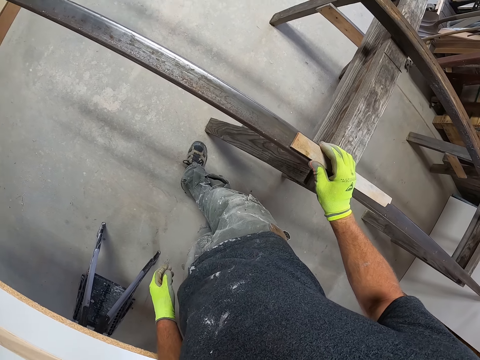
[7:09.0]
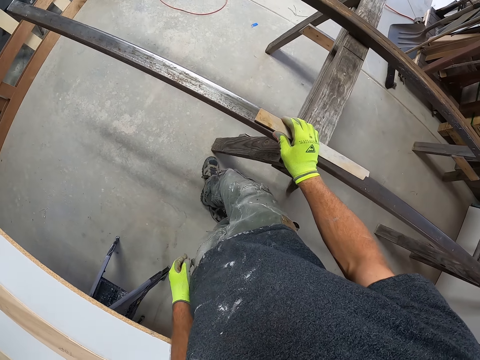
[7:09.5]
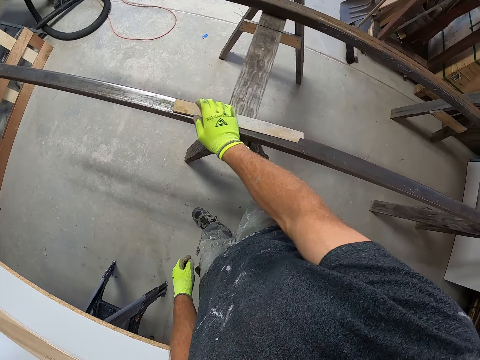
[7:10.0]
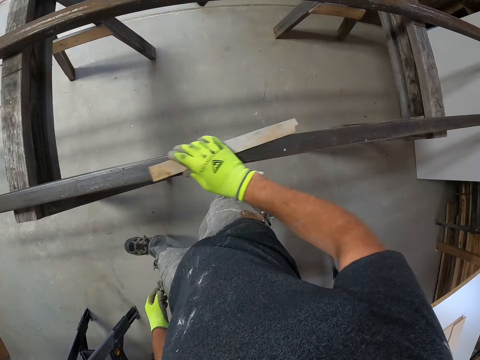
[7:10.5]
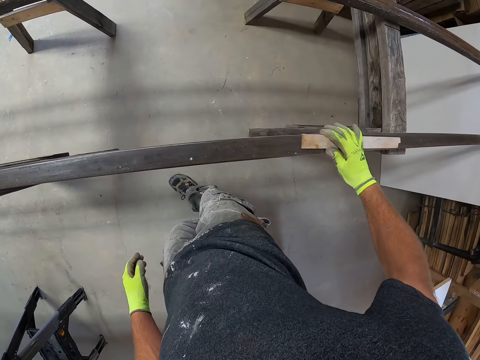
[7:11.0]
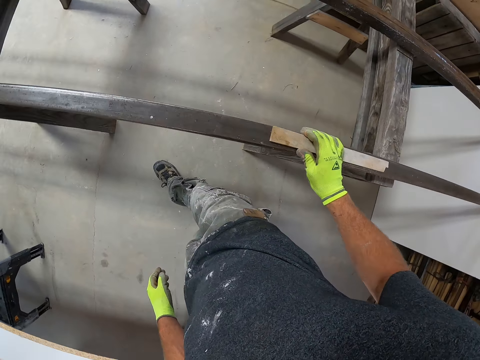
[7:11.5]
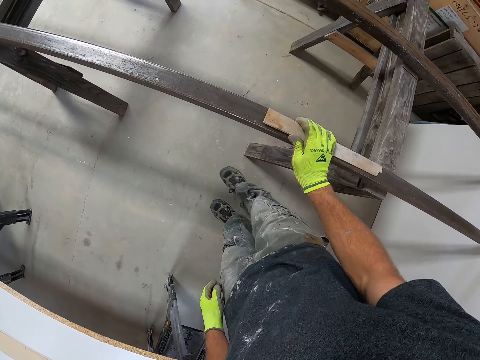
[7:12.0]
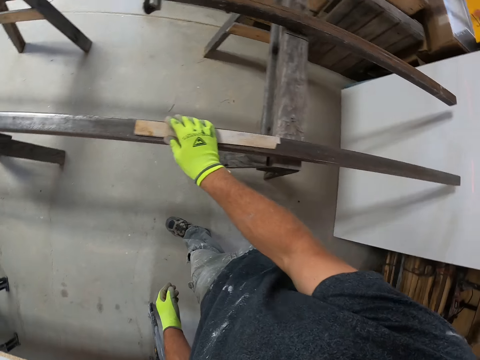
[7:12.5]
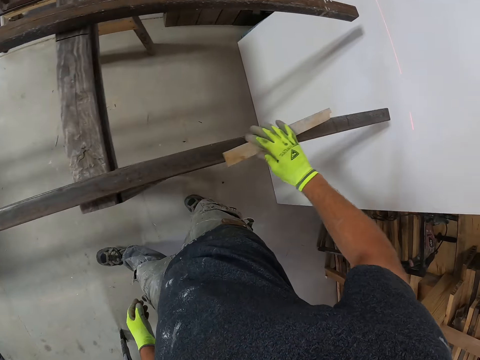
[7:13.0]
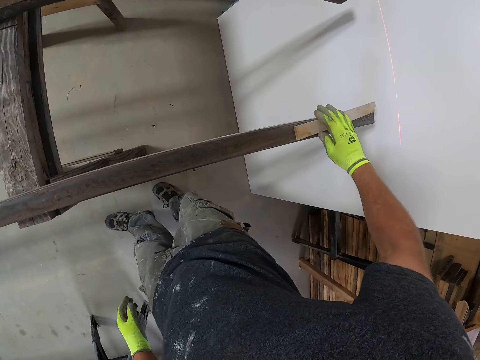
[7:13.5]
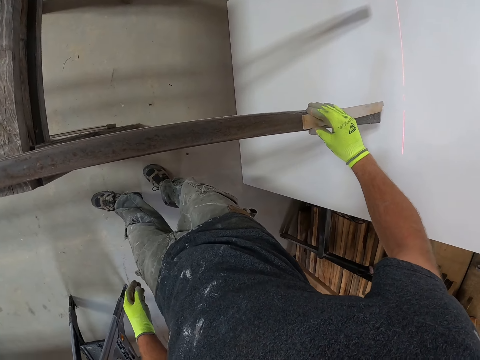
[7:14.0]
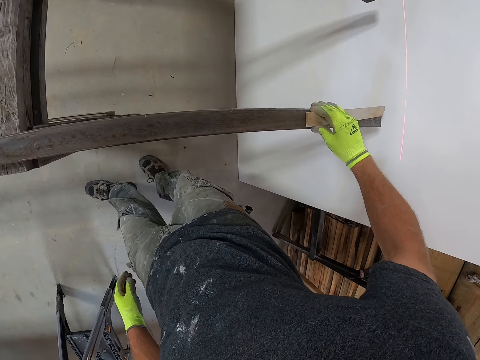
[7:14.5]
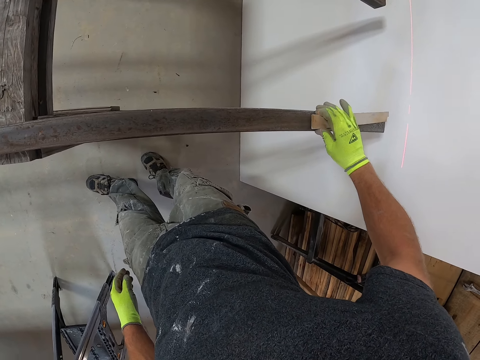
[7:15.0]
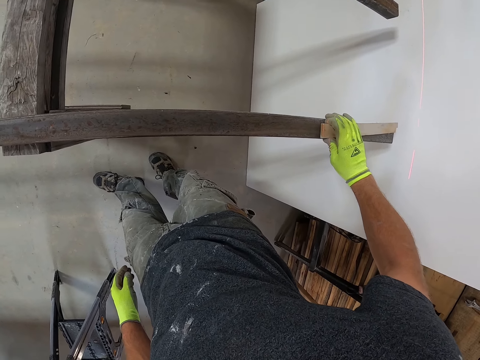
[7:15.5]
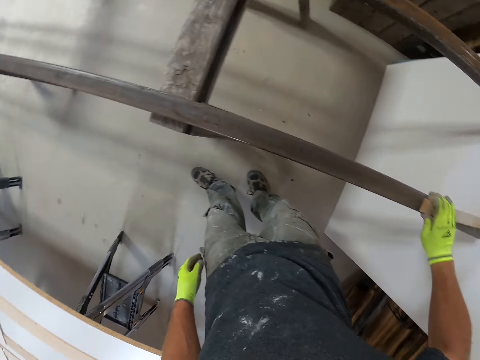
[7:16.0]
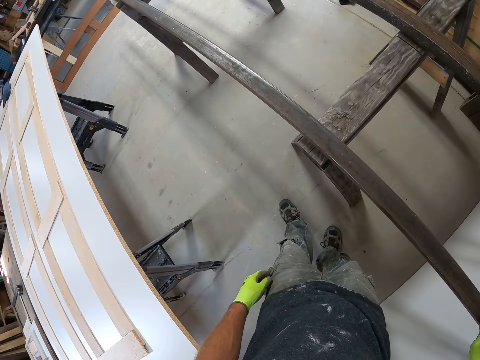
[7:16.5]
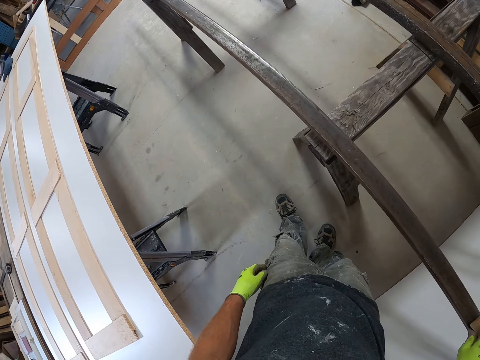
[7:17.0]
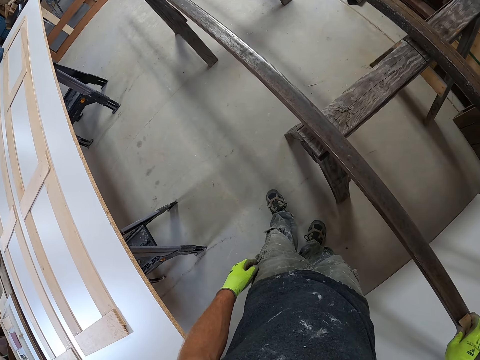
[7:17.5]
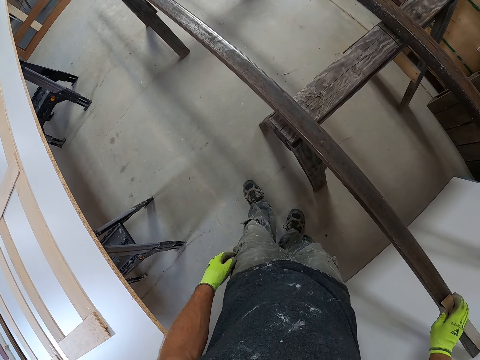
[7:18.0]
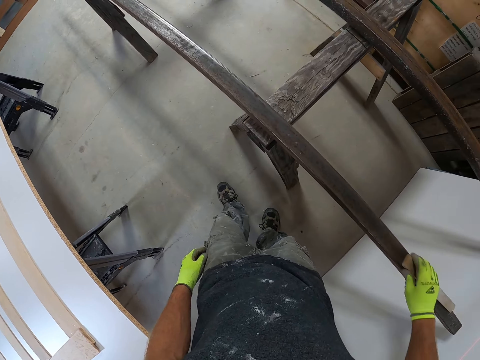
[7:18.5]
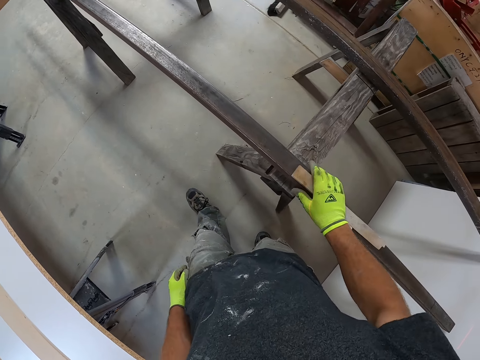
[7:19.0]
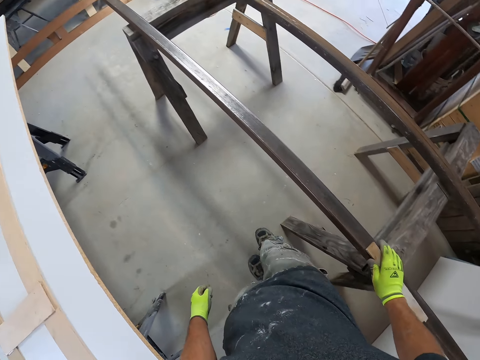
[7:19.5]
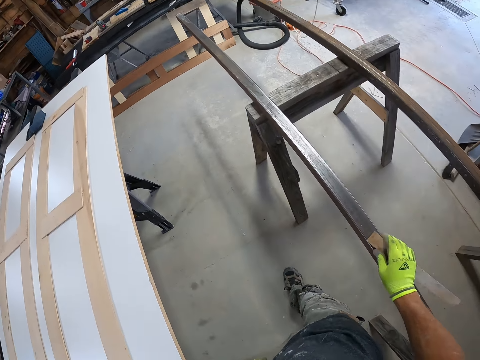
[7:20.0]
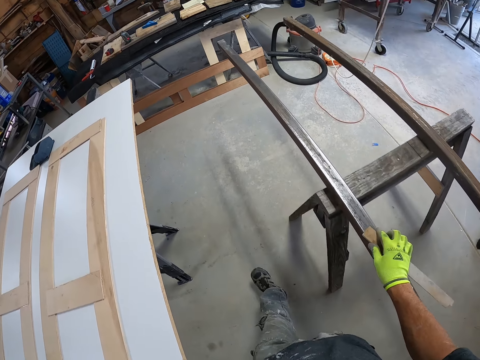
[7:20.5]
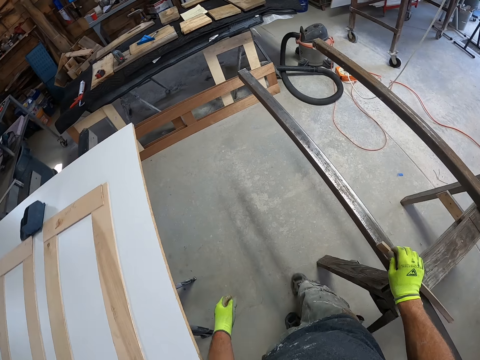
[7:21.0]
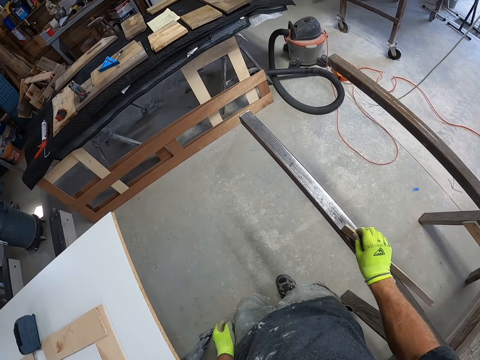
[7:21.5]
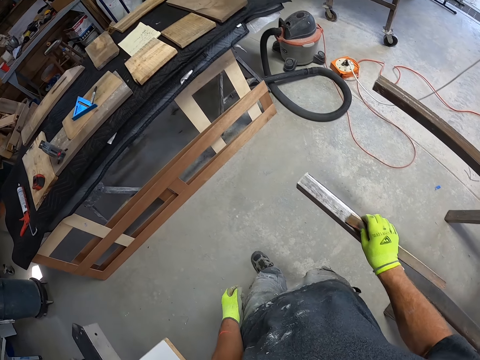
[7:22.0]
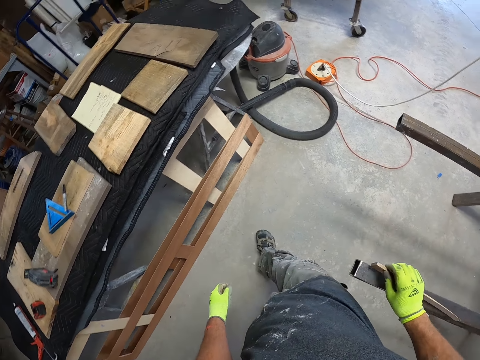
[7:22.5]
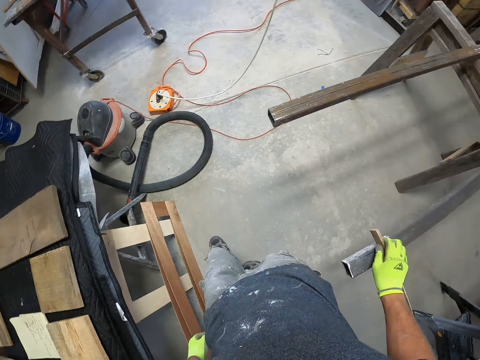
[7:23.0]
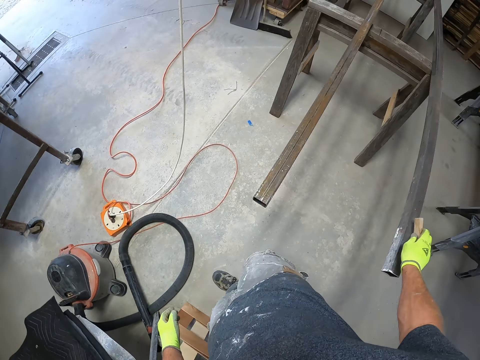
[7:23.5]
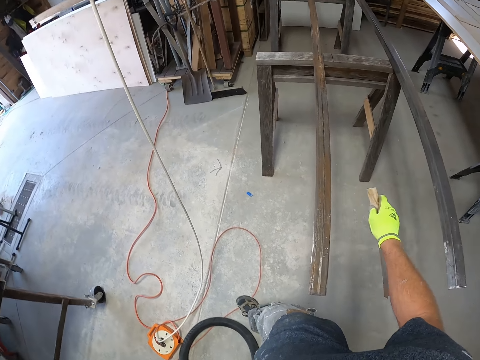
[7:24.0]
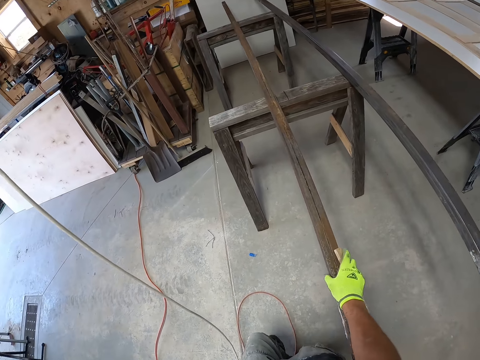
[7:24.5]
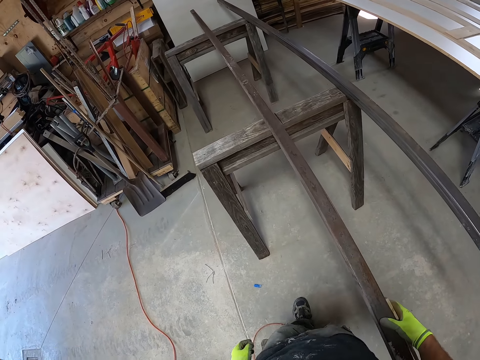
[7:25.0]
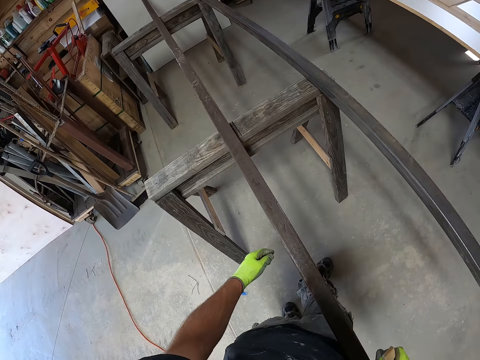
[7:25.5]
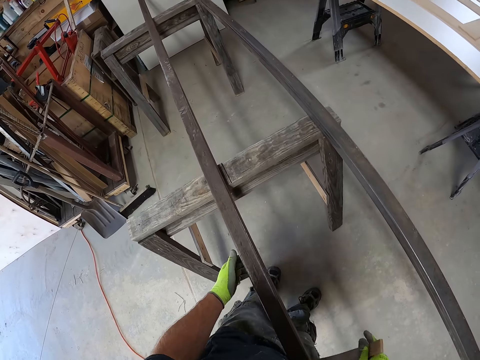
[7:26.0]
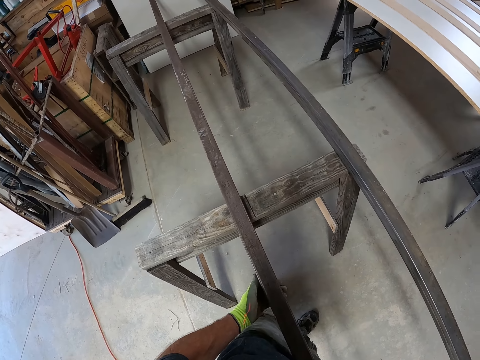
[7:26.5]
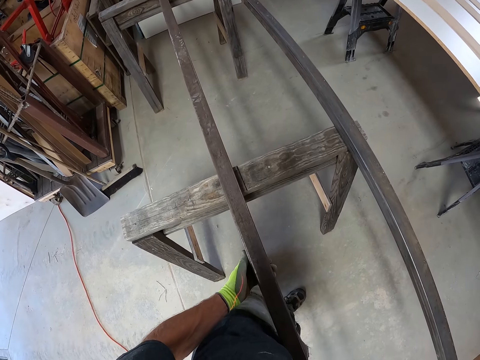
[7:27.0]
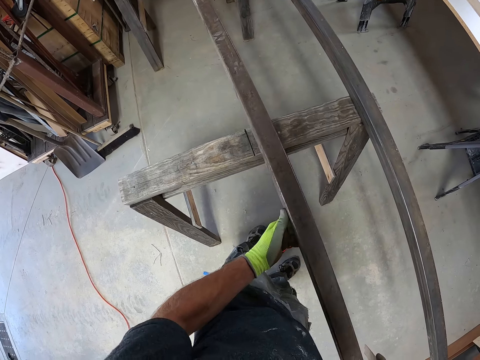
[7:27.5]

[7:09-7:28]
The camera wearer moves in the workshop. They move the piece of wood on the stainless steel metal. They hold the piece of wood on the stainless steel metal. They move the piece of wood on the stainless steel metal. They remove the hand from the piece of wood. They hold the piece of wood on the stainless steel metal. They move the fingers on the piece of wood. They move the piece of wood on the stainless steel metal. They hold the piece of wood on the stainless steel metal. They move the piece of wood on the stainless steel metal. They hold the piece of wood on the stainless steel metal. They tap the stainless steel metal with the piece of wood. They walk in the workshop. They hold the stainless steel metal. They turn the stainless steel metal. They hold the stainless steel metal. They move the stainless steel metal on the stand.

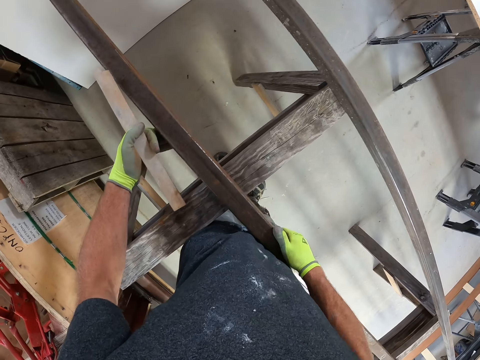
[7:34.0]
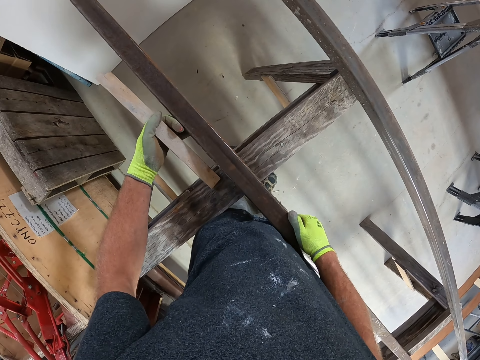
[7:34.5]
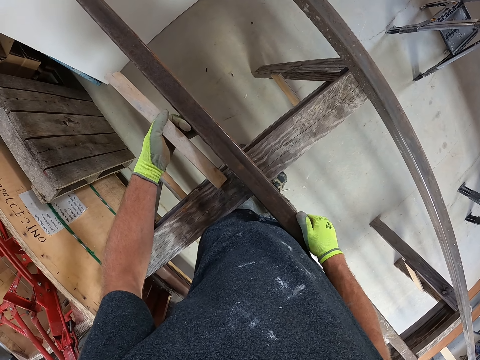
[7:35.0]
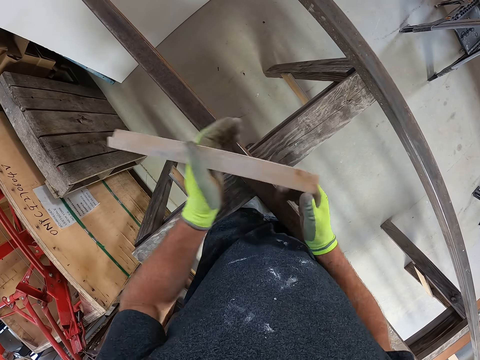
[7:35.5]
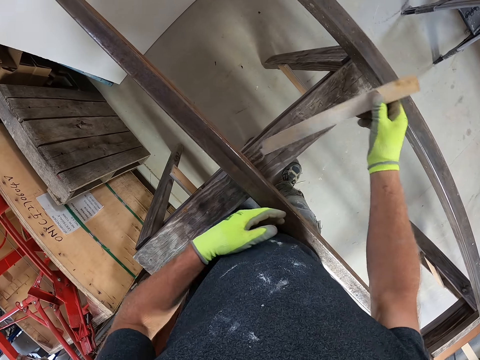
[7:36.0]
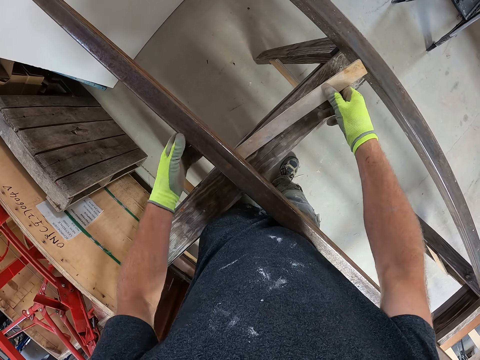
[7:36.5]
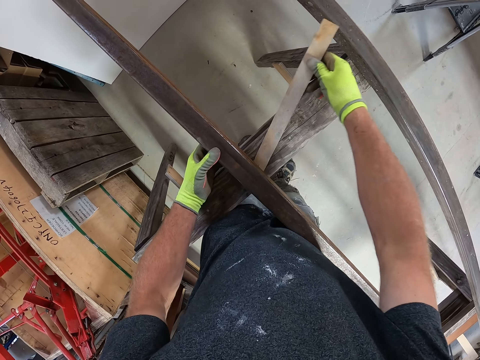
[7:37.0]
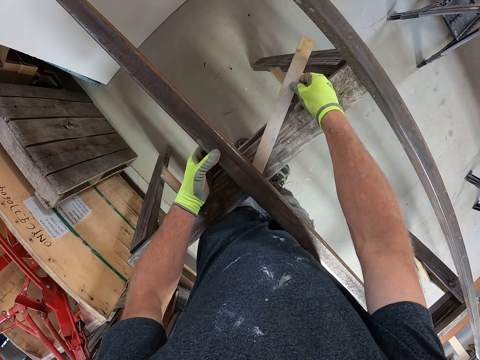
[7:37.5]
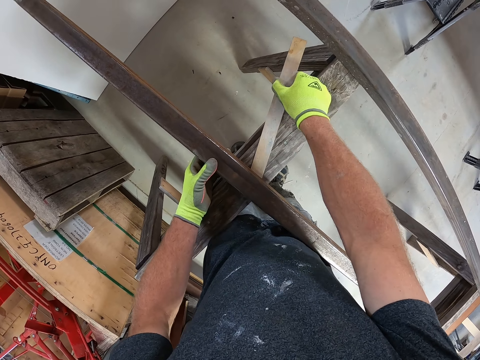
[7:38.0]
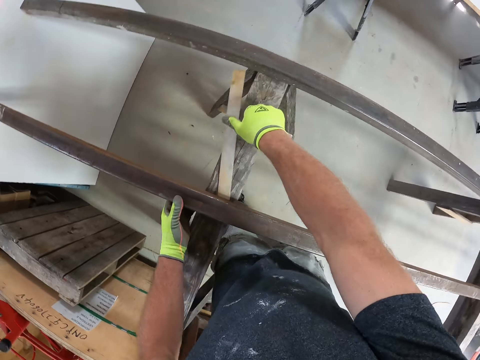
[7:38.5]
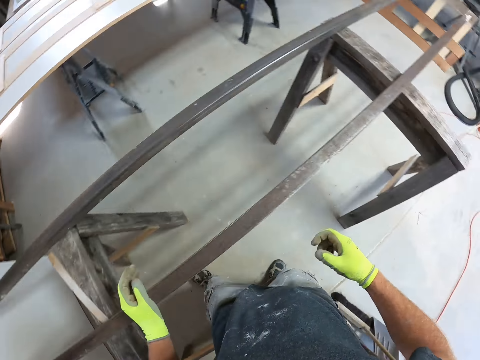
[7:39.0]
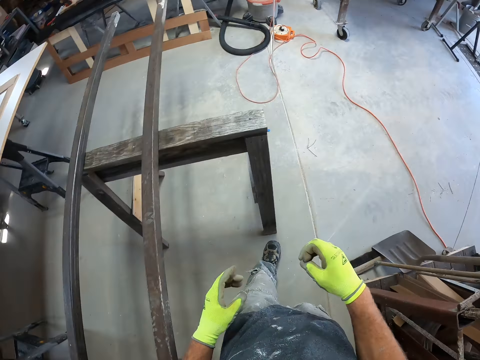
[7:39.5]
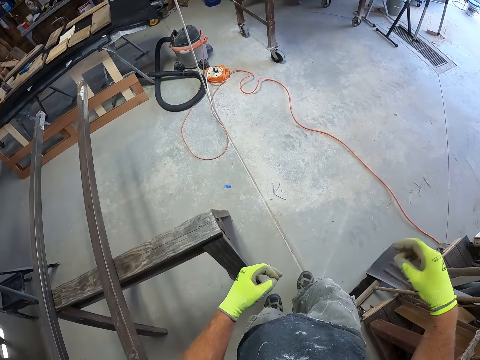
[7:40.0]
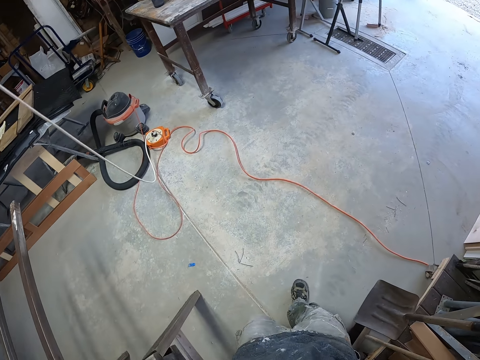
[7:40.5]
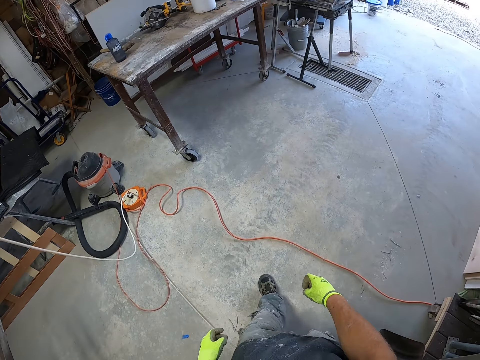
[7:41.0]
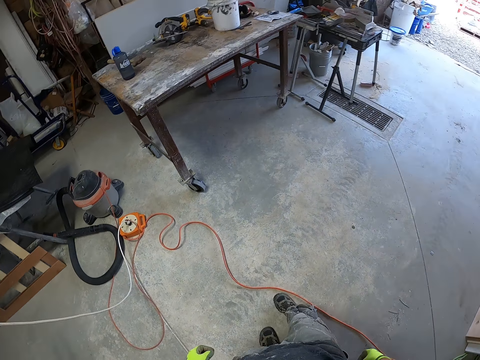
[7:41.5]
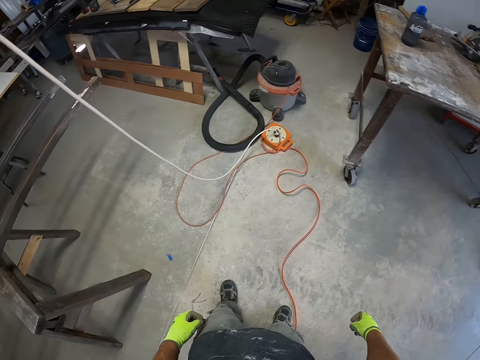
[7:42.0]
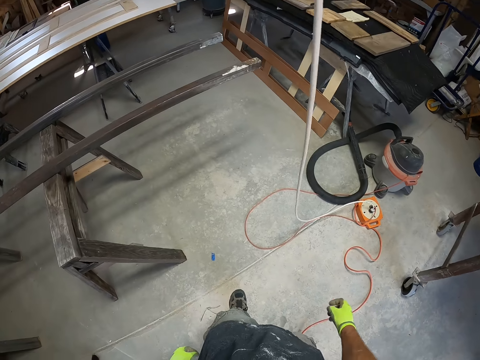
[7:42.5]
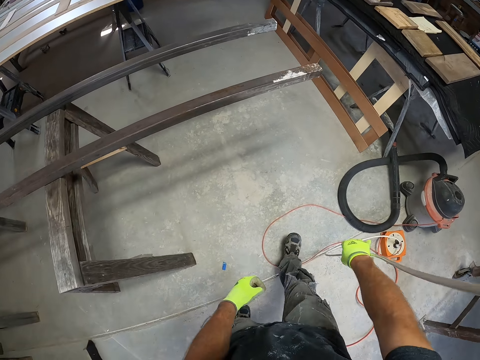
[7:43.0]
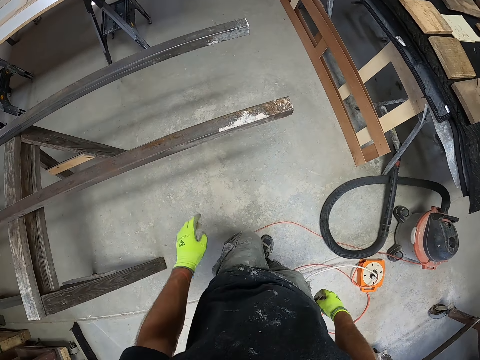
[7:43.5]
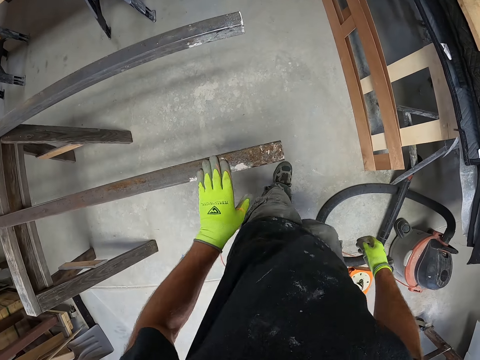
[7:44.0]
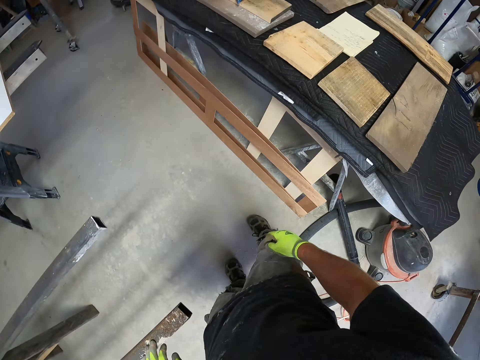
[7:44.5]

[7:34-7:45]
The camera wearer holds the stainless steel metal. They remove the hand from the stainless steel metal. They hold the piece of wood. They swing the hand that is holding the piece of wood. They measure the space in-between the iron metal with the wood. They fit the piece of wood in the middle of two stainless steel metals. They move the stainless steel metal. They fit the piece of wood in the middle of two stainless steel metals. They drop the wood on a table leg. They remove the hand from the piece of wood. They walk in the workshop. They hold the stainless steel metal.
